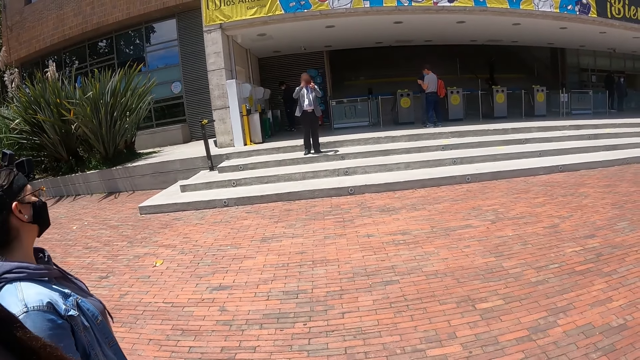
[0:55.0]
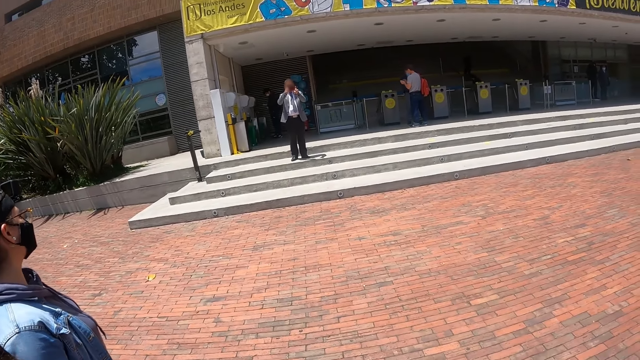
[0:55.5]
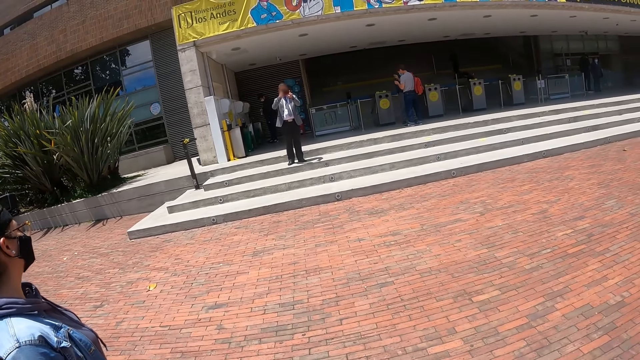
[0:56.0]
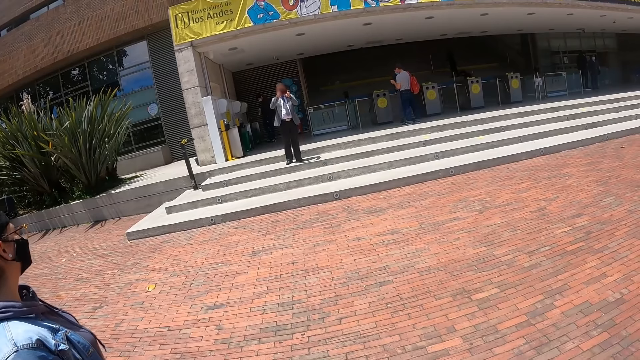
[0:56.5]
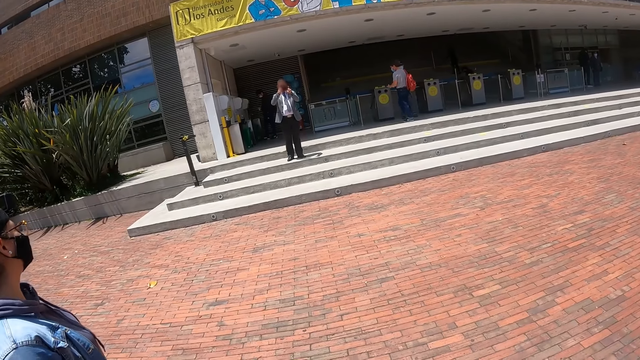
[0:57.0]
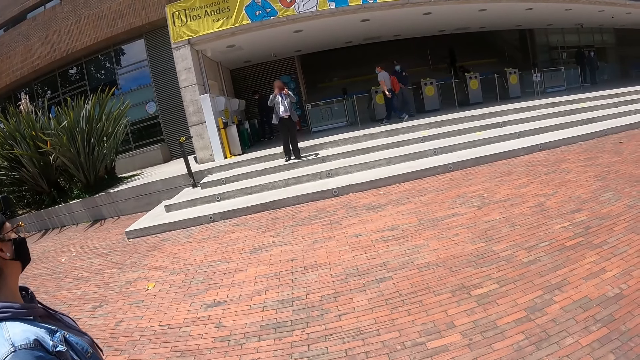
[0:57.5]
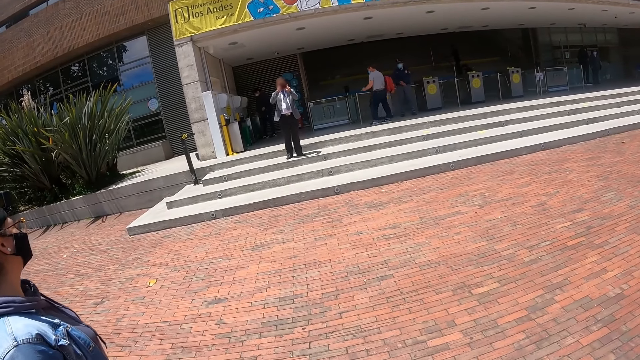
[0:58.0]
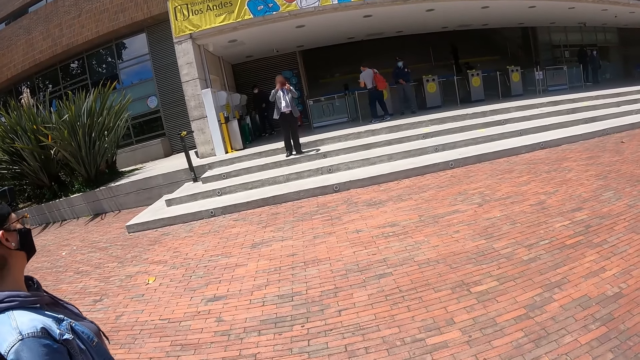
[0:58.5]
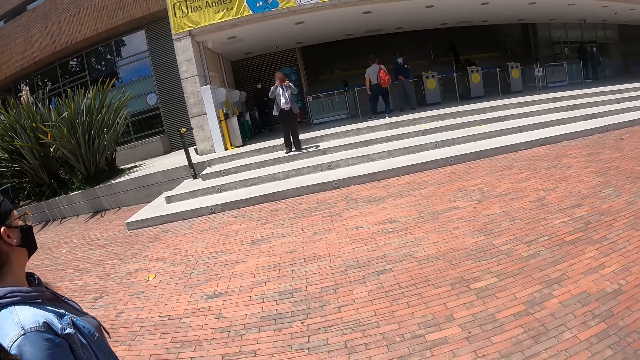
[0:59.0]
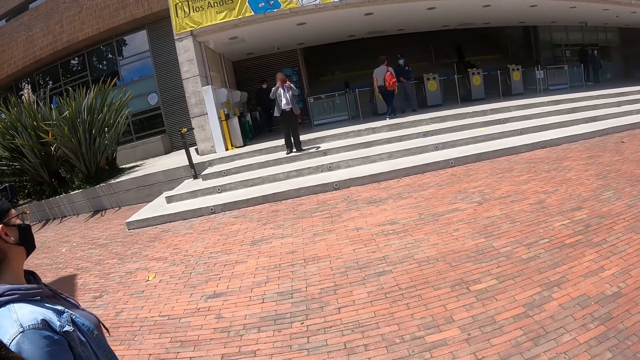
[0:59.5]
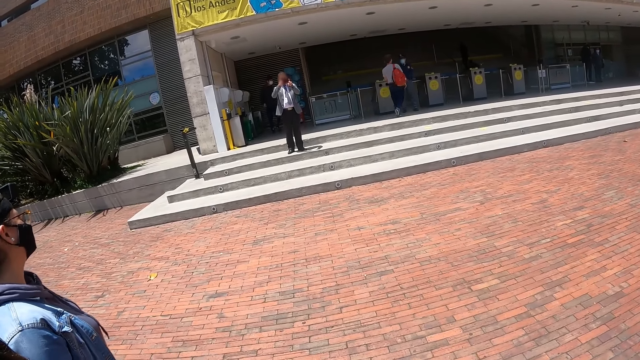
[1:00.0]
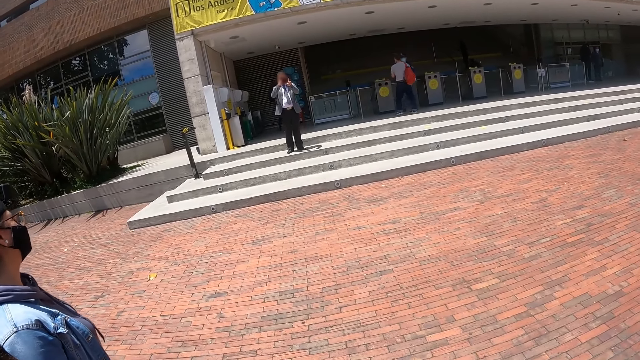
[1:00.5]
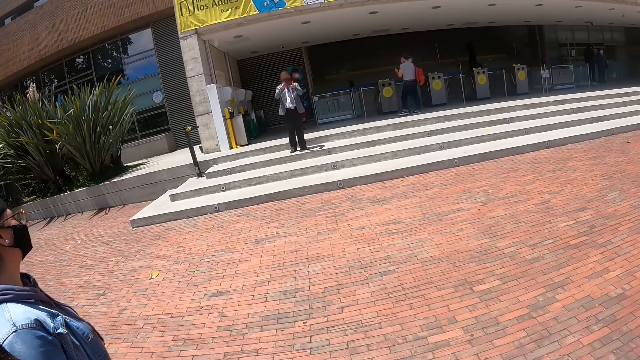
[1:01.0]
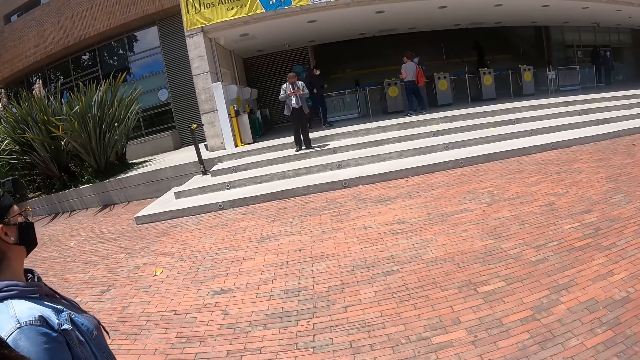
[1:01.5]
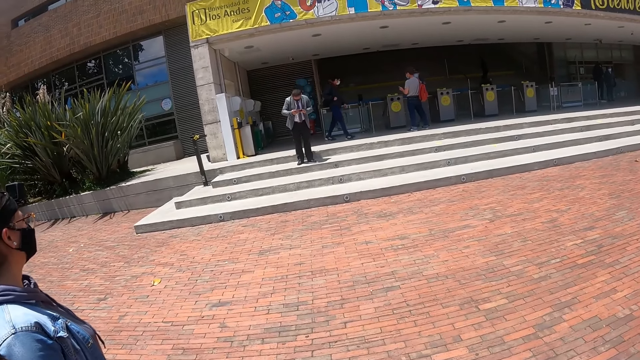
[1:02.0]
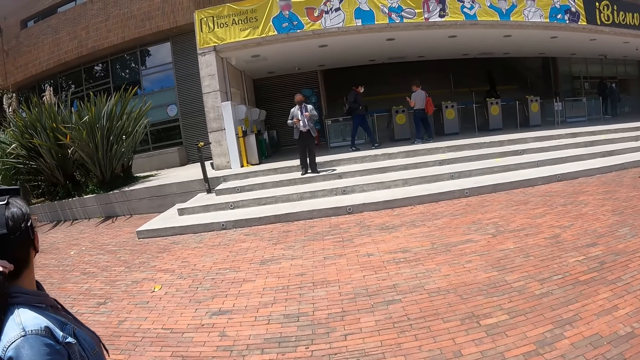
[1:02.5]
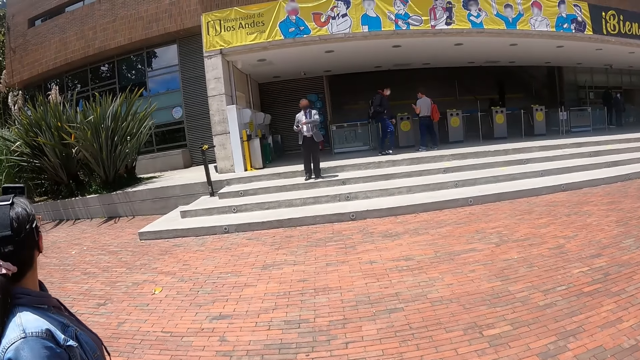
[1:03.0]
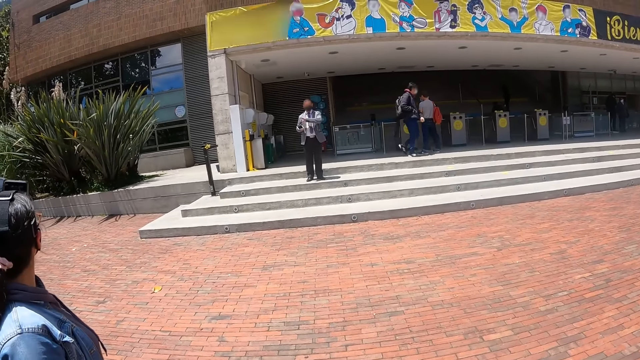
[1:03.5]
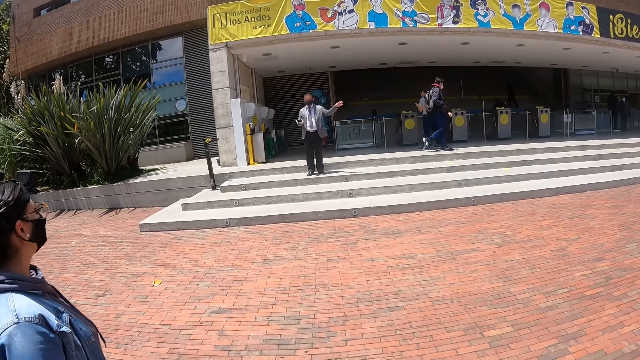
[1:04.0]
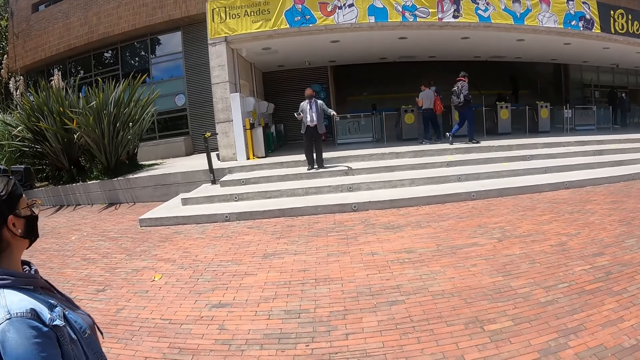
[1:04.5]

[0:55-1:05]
A person talks to the people.

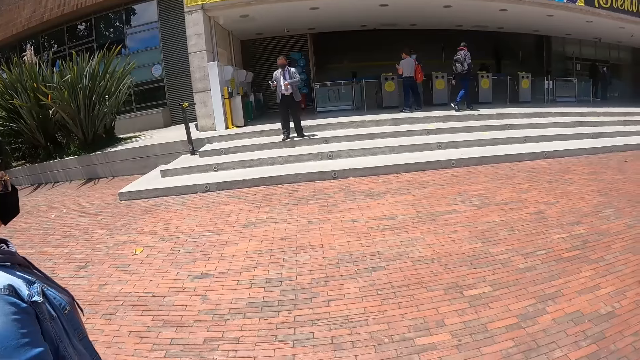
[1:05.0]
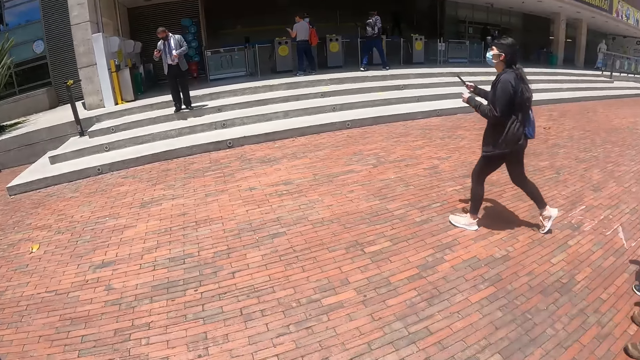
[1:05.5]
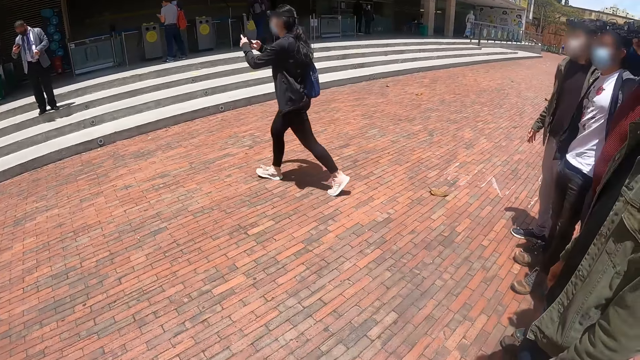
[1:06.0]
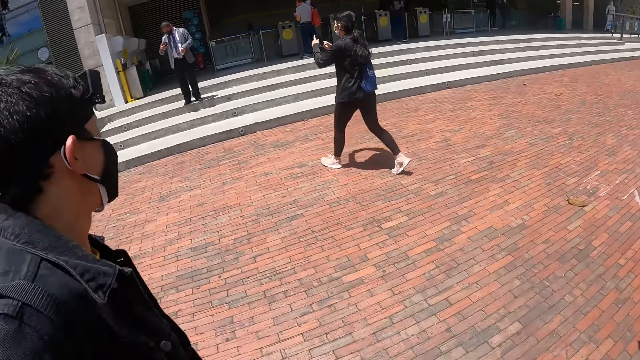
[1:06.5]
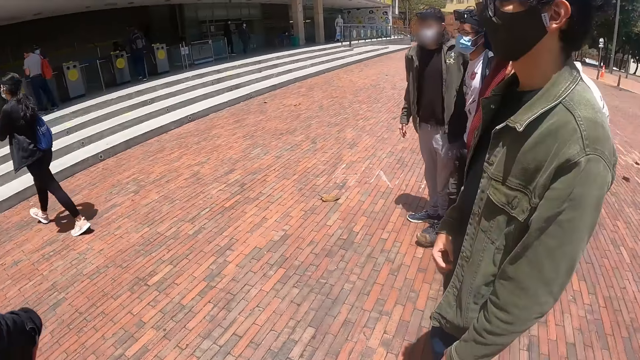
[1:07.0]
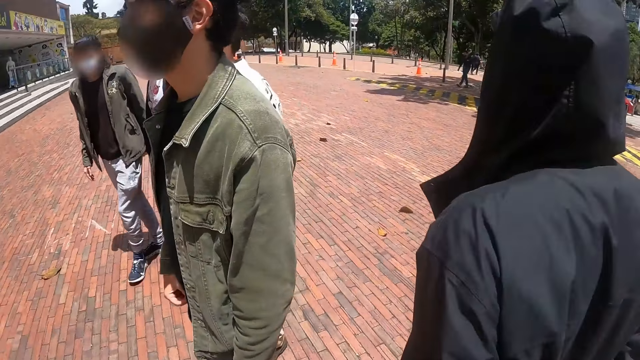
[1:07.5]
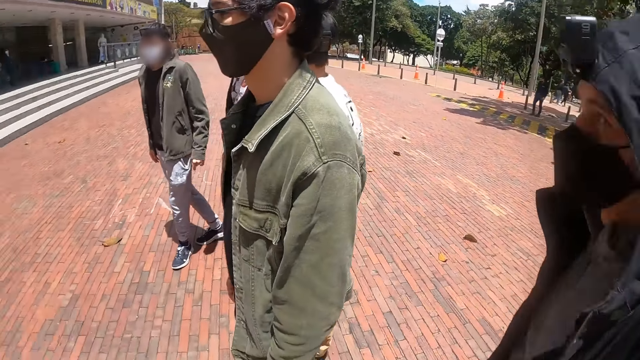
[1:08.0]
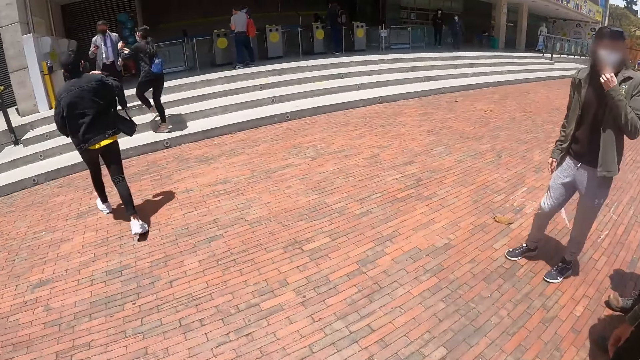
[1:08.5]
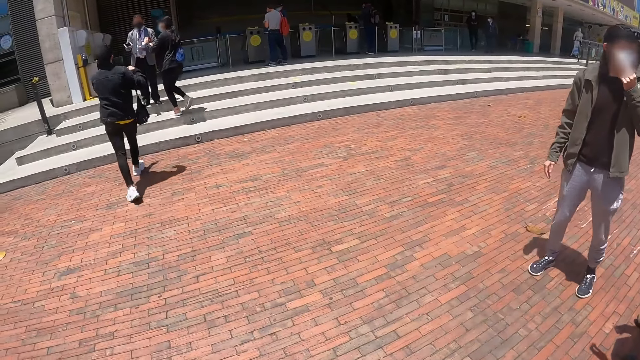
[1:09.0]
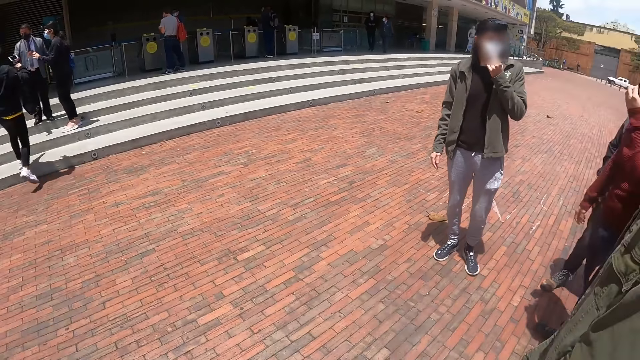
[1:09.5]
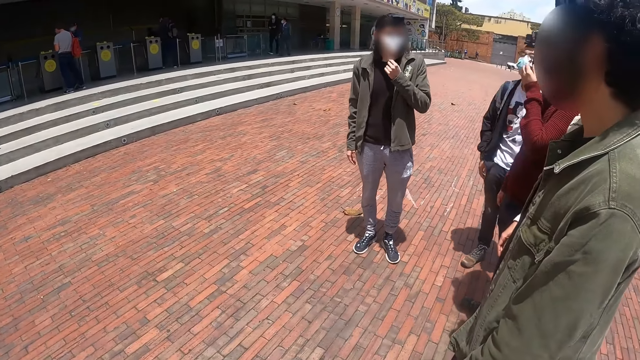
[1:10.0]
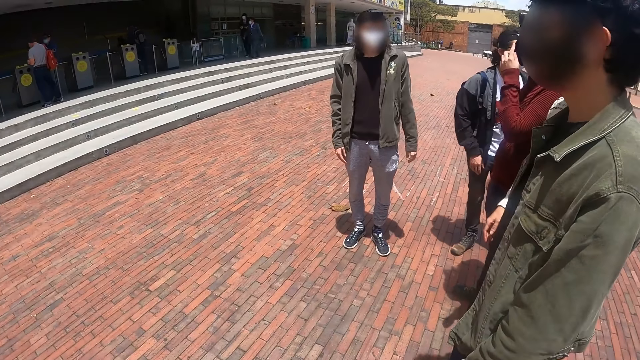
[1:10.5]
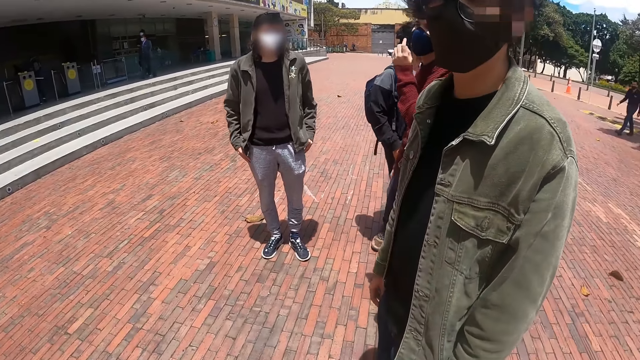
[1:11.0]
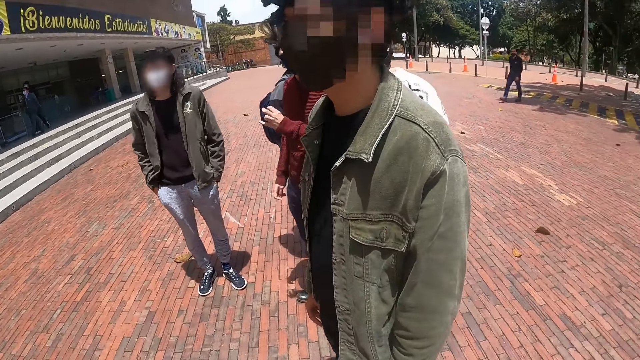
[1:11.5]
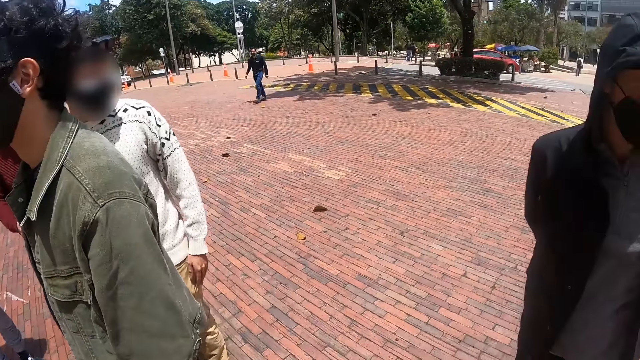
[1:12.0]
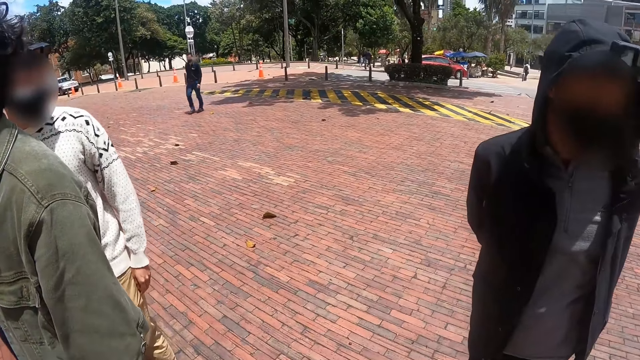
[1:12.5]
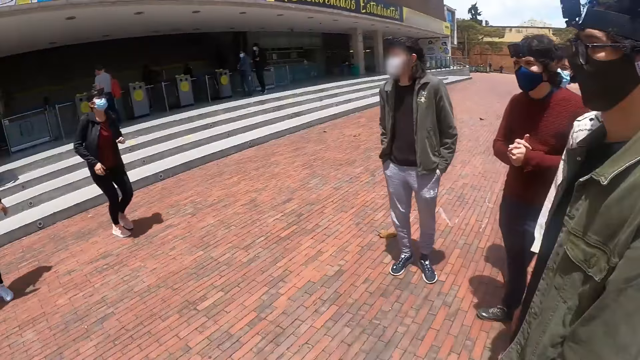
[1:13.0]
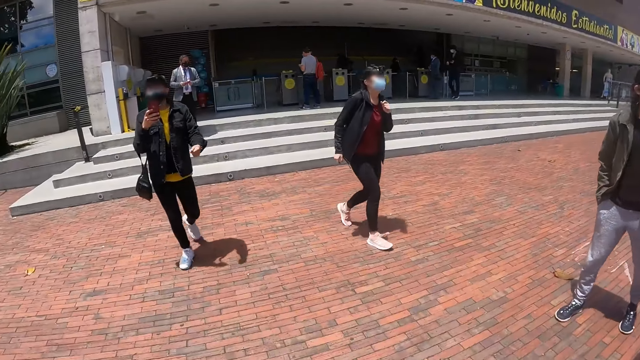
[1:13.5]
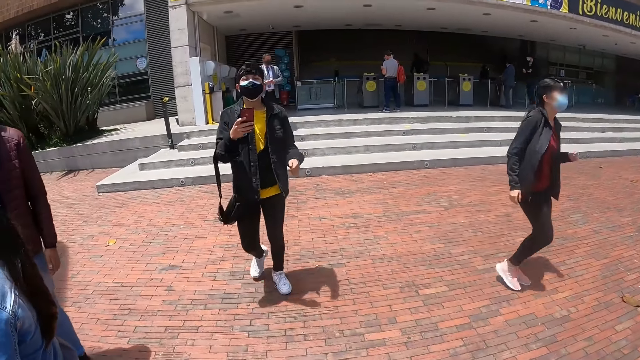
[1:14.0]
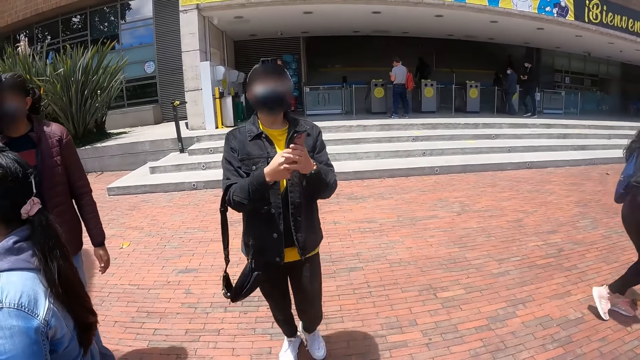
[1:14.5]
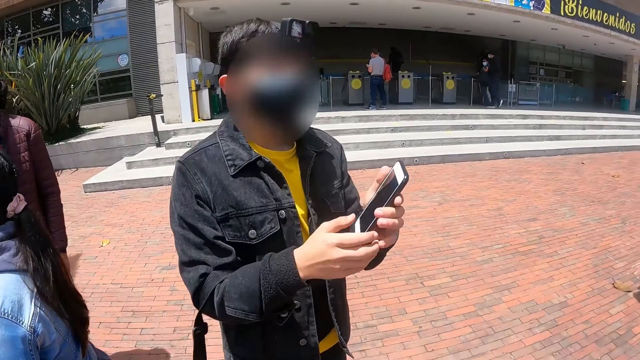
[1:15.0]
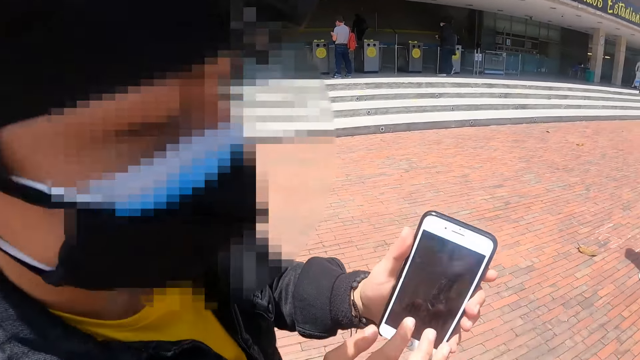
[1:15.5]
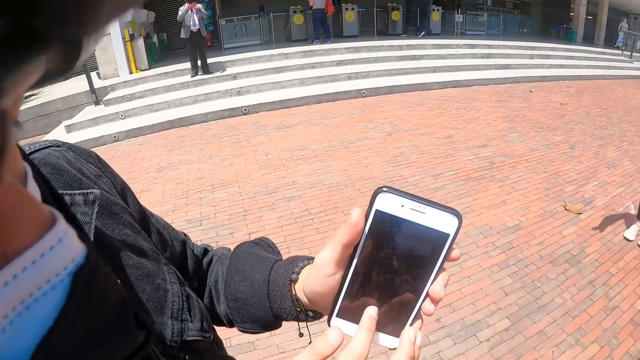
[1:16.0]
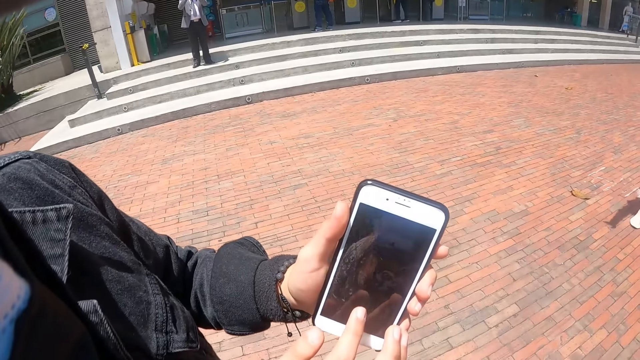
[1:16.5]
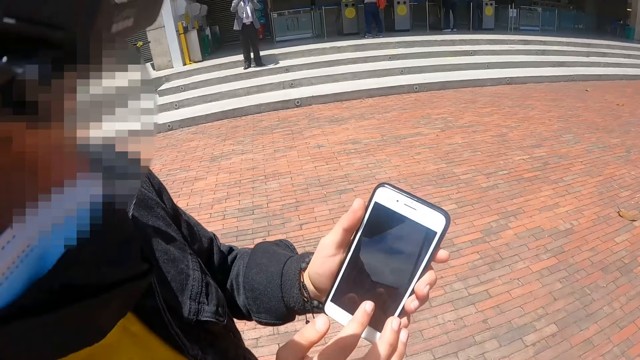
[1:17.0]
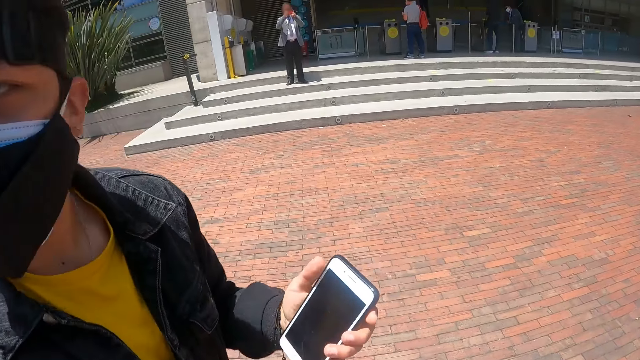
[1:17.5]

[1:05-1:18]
A person walks around. The camera wearer looks around. Another person walks around. The camera wearer looks around. They talk to the second person. The second person shows the camera wearer photos in the phone.
